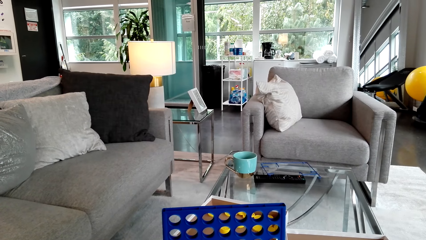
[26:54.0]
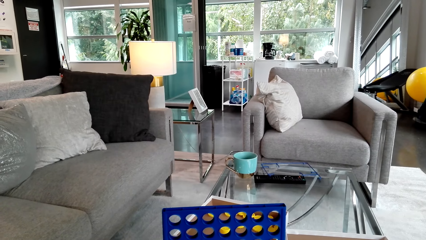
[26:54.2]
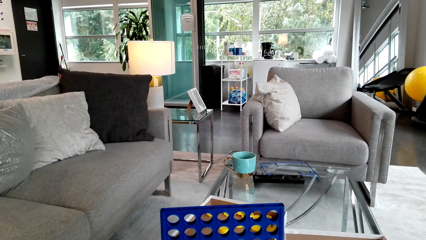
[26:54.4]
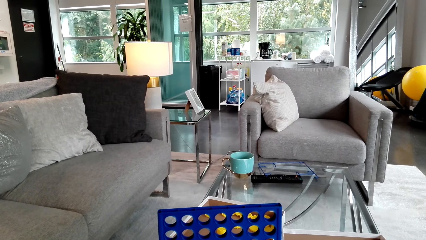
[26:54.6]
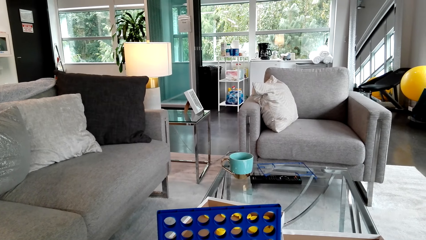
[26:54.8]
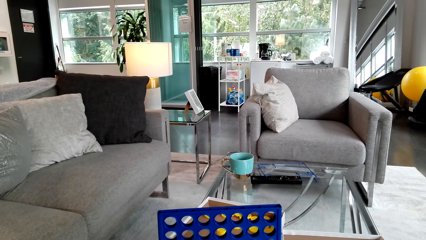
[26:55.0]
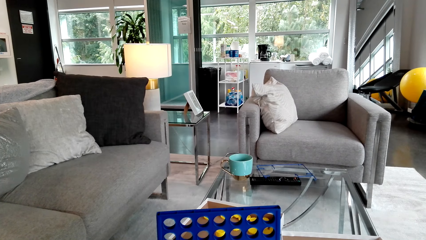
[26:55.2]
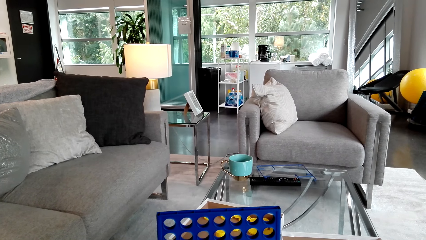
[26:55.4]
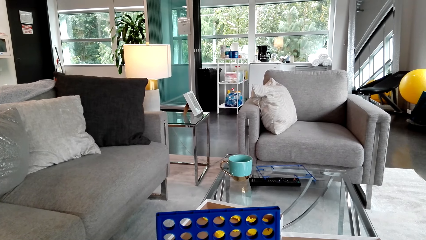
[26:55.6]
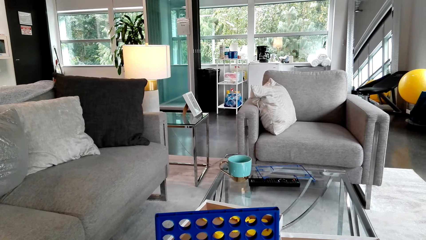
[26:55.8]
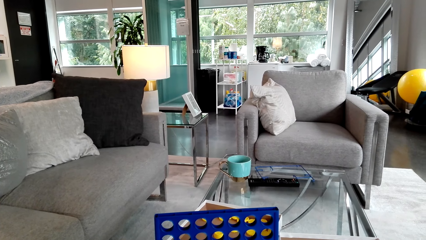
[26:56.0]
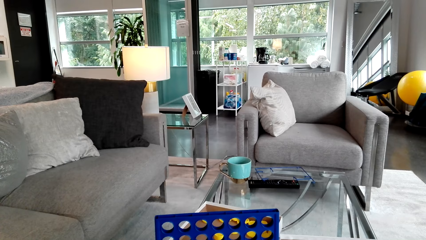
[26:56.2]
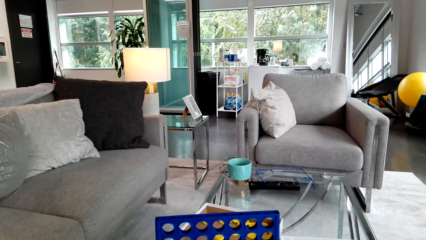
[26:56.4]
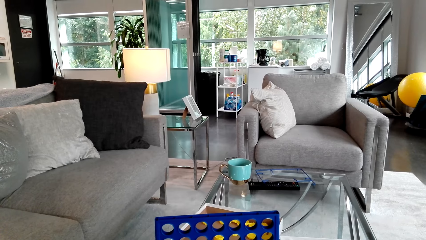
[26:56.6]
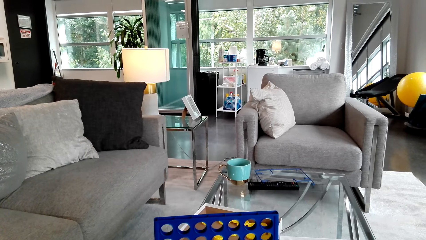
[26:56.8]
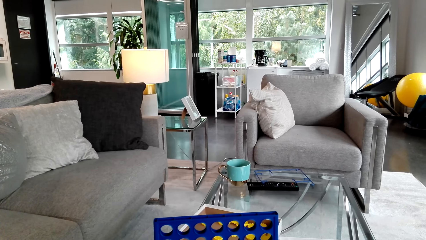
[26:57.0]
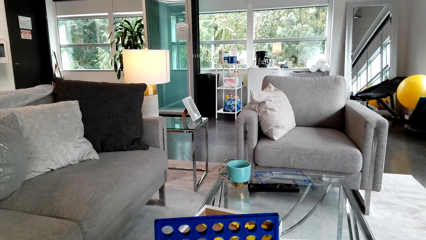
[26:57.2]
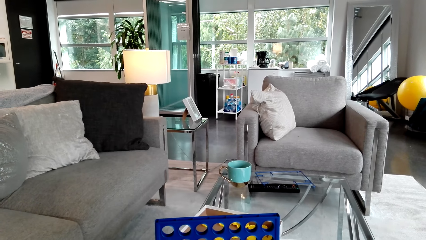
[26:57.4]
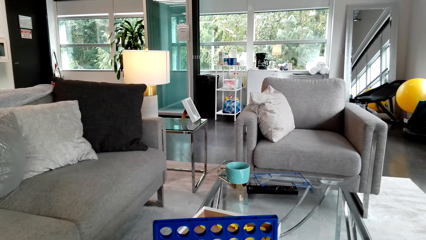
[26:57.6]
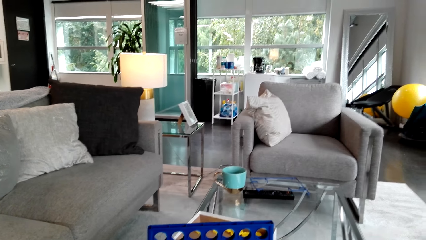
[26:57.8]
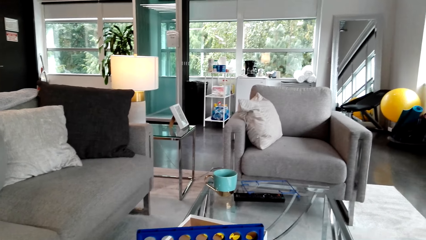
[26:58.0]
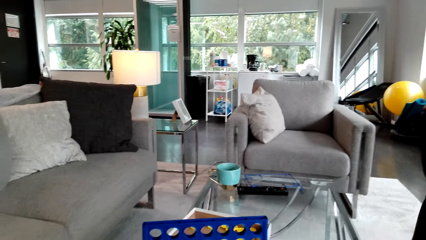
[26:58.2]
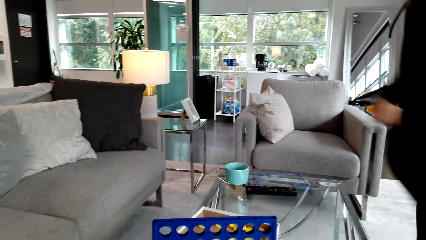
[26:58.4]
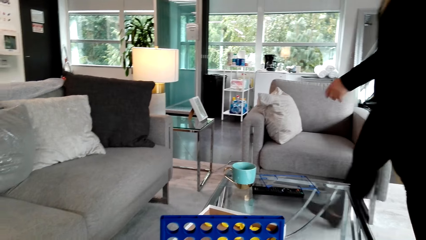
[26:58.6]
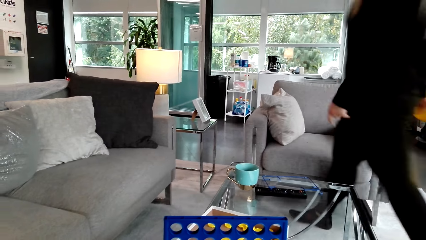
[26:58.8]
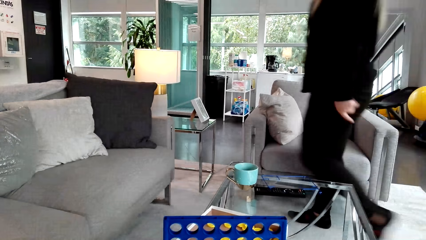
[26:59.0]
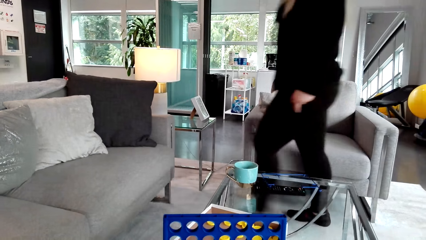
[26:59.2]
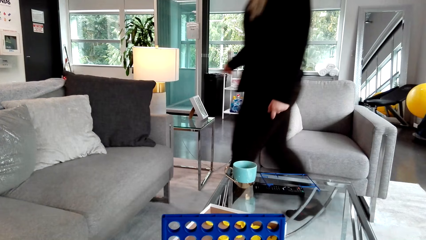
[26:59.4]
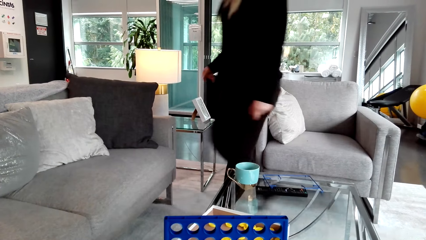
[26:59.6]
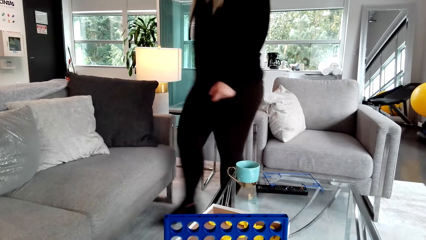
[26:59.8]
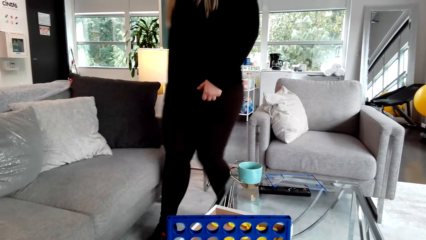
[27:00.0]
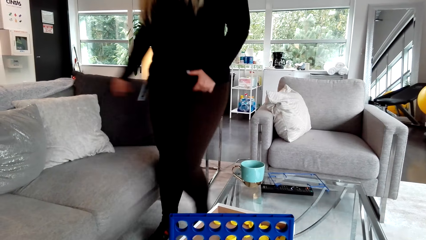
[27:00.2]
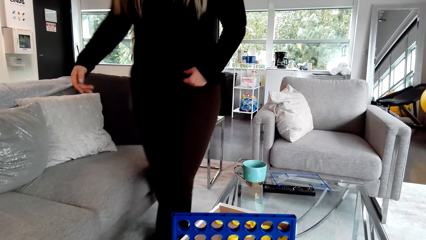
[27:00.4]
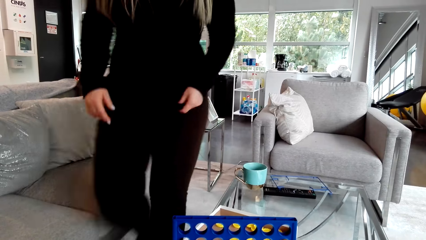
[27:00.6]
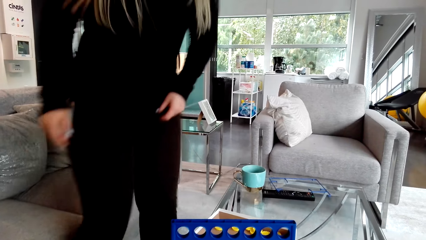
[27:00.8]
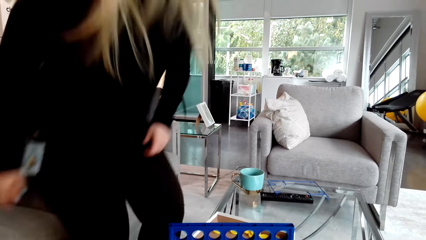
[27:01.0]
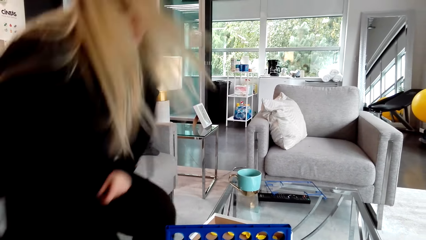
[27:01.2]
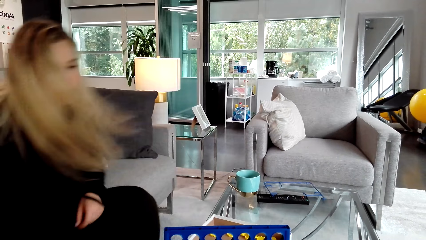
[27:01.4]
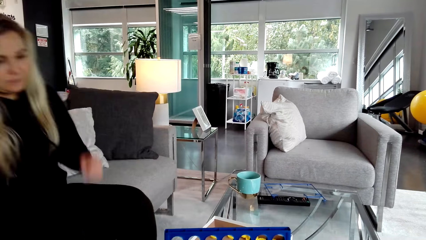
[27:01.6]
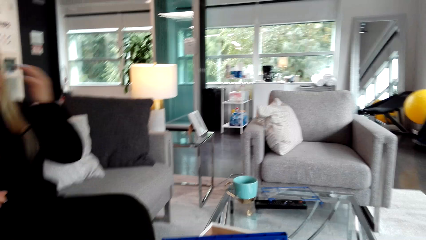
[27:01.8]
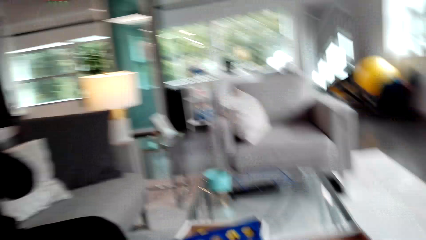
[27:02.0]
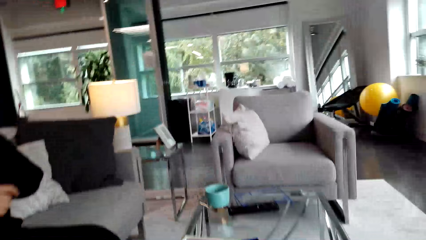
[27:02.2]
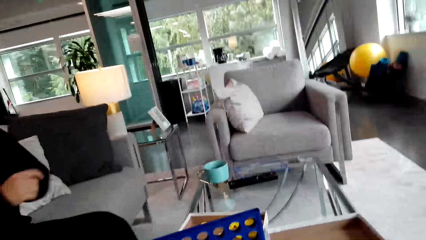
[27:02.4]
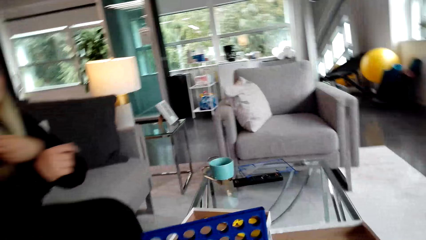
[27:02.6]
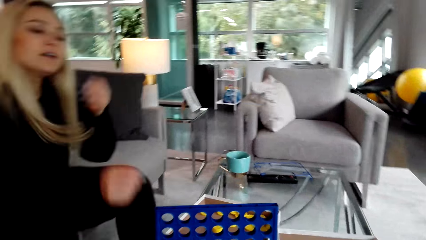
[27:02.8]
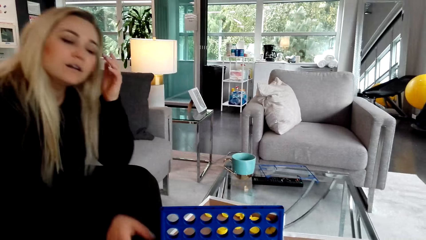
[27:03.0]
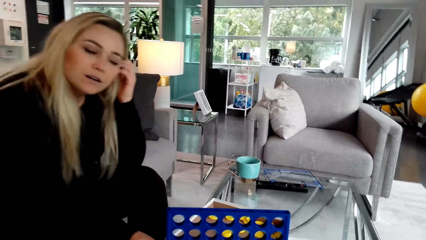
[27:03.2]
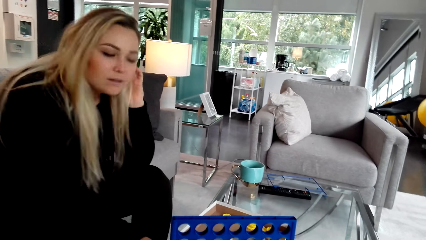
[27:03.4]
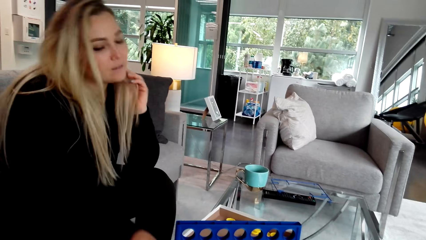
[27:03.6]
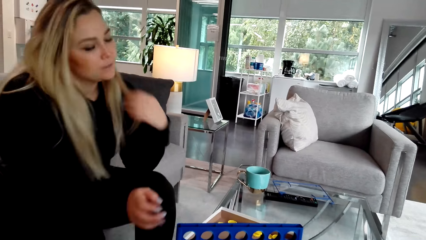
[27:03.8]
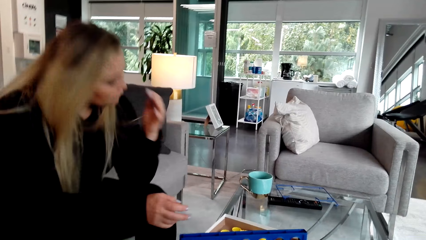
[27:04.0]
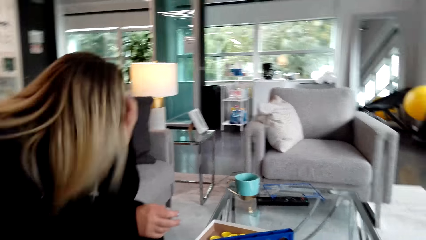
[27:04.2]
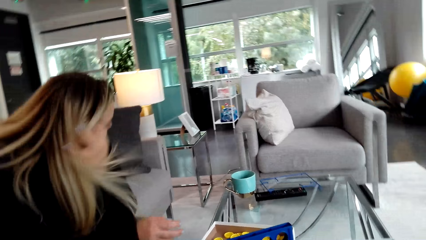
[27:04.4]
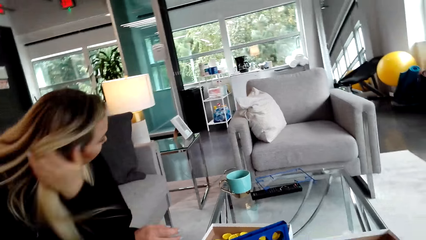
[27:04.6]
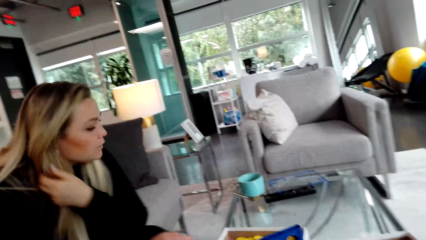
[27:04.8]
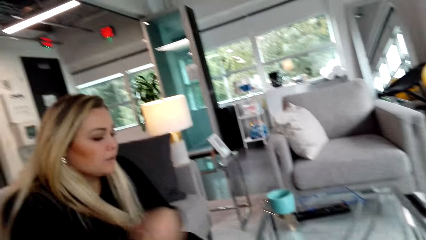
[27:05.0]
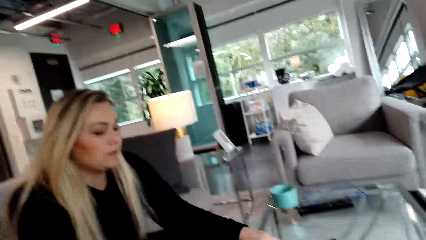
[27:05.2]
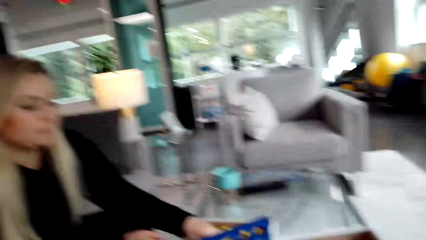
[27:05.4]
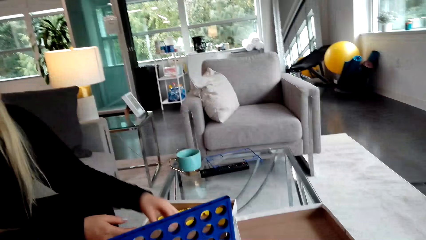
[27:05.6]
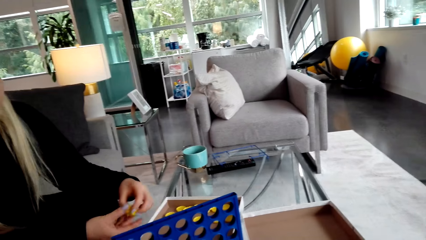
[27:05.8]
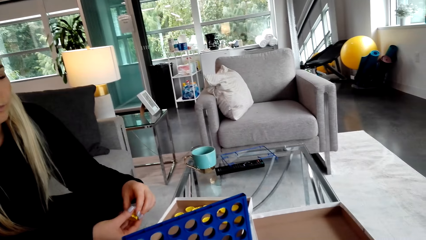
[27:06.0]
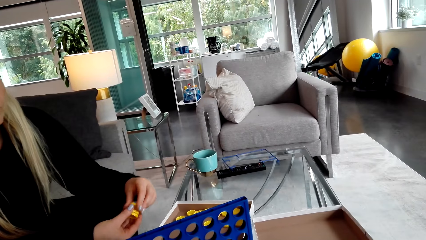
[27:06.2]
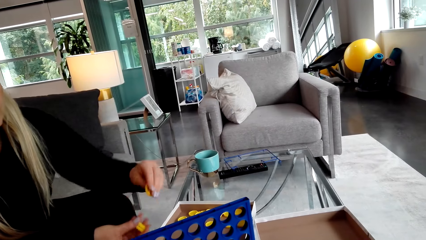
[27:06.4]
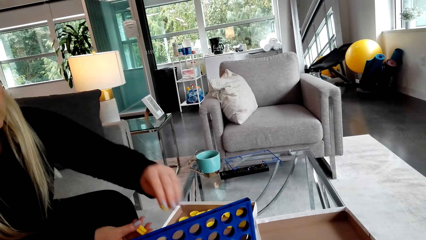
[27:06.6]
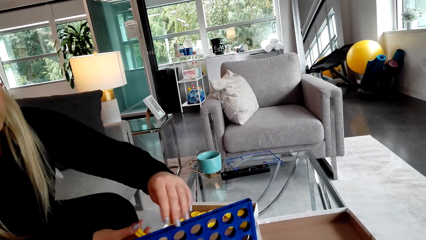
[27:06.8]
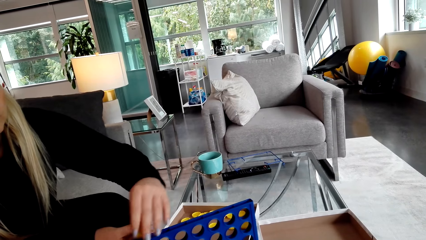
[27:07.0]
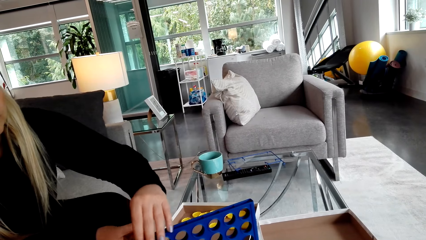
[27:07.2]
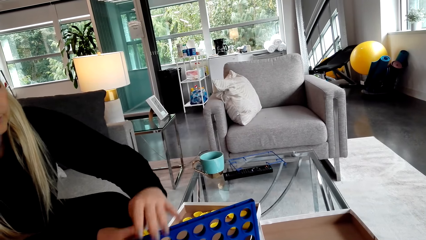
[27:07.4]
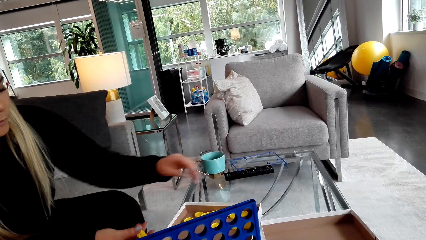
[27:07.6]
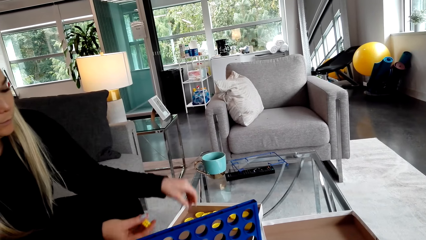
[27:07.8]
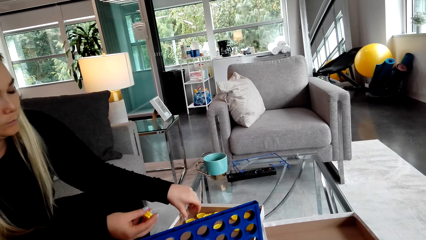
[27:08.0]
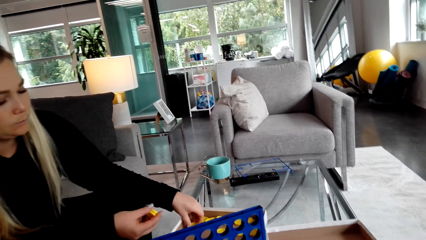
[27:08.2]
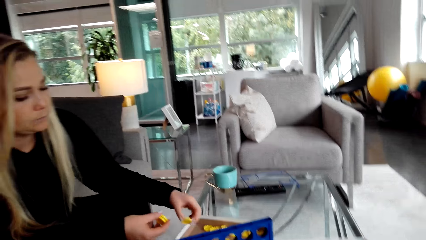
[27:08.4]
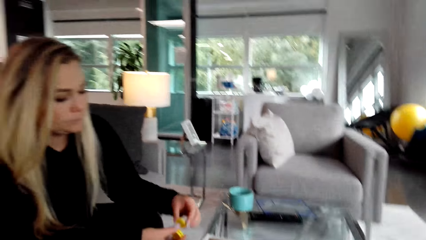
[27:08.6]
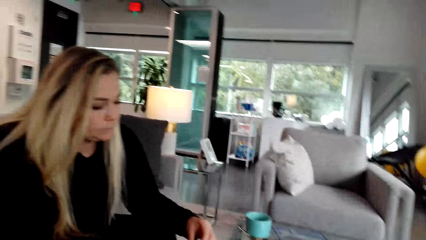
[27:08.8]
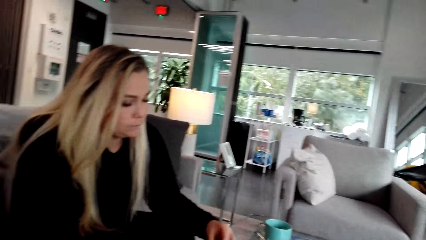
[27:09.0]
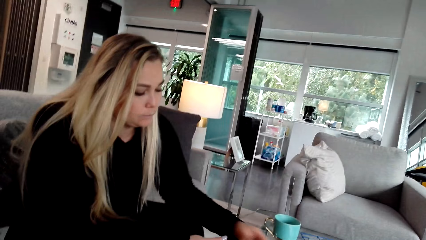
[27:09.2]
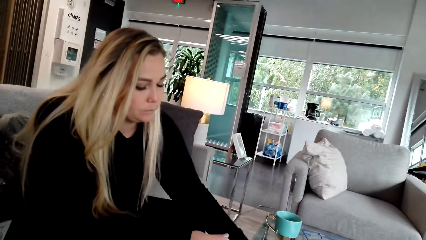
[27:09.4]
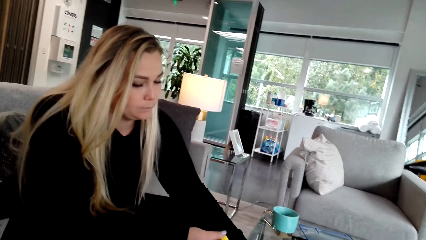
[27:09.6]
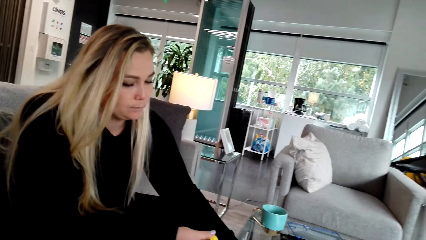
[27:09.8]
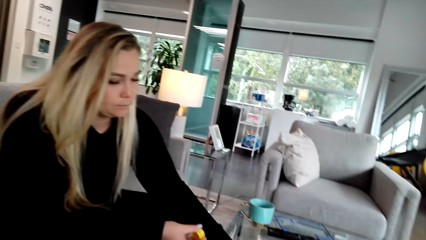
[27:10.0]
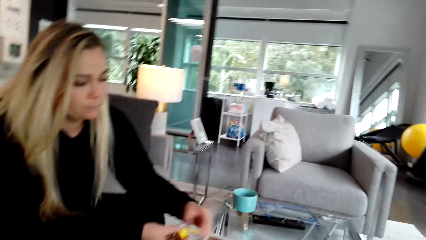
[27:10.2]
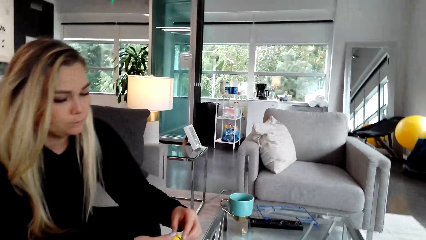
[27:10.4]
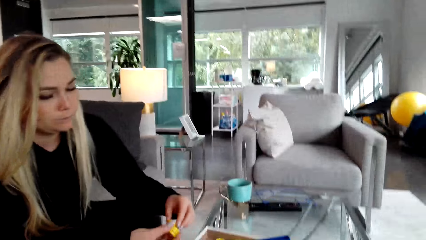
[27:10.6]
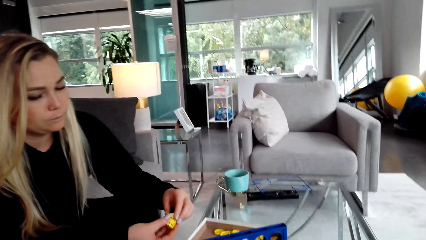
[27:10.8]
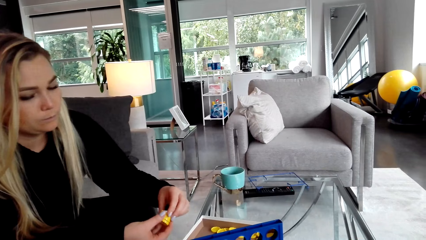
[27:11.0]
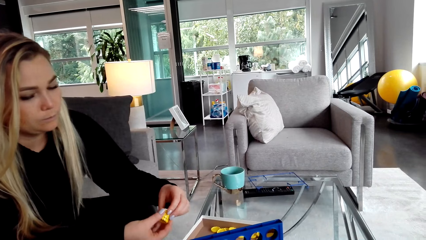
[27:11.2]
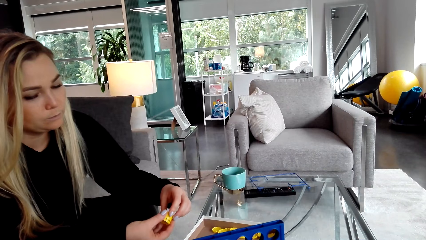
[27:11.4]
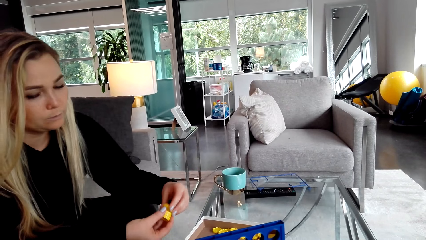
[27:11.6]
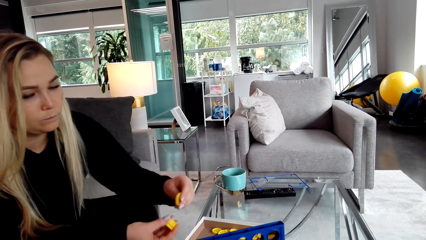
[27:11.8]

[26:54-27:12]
A woman walks in the house, sits on the sofa and touches her hair. She picks up a lid. She places the lid in the crate. She picks up the lid.
